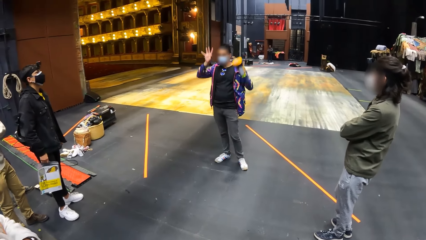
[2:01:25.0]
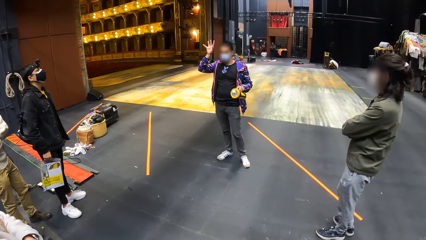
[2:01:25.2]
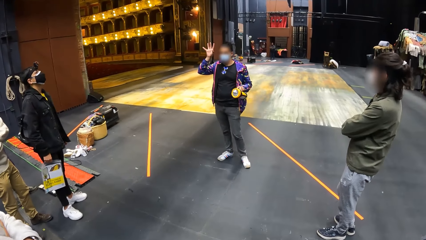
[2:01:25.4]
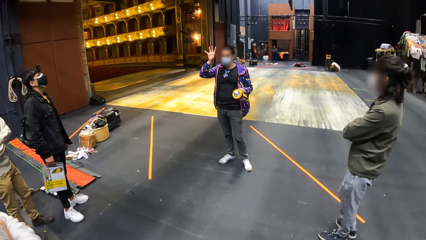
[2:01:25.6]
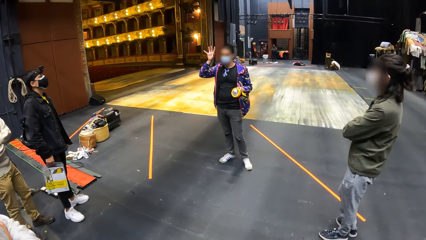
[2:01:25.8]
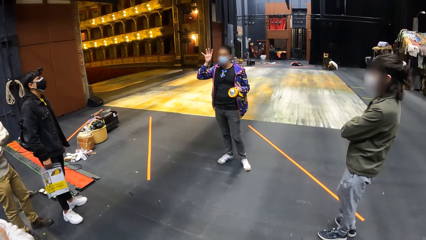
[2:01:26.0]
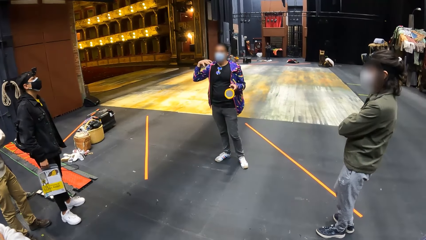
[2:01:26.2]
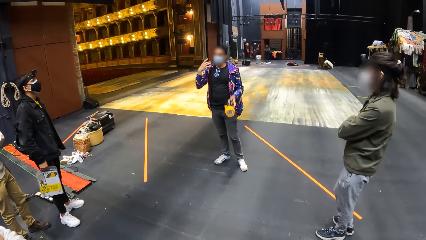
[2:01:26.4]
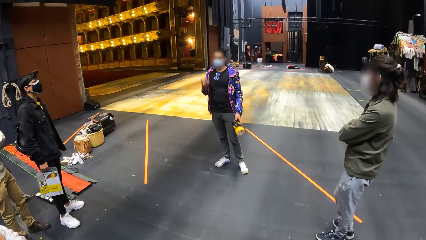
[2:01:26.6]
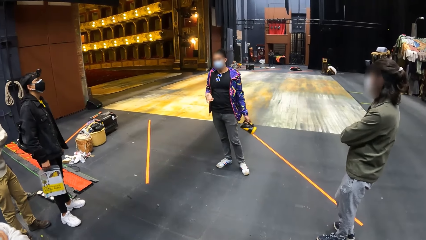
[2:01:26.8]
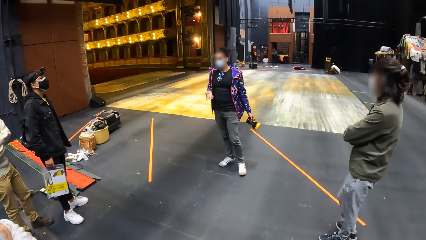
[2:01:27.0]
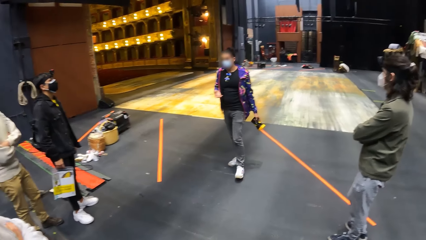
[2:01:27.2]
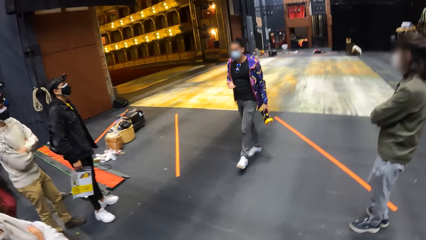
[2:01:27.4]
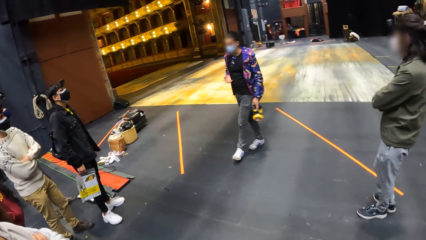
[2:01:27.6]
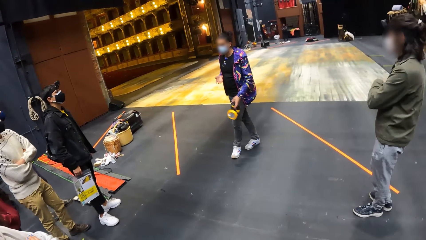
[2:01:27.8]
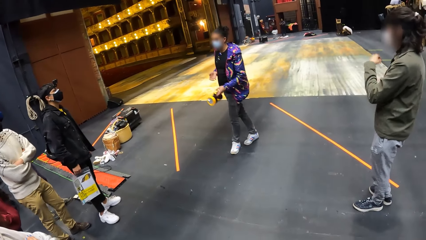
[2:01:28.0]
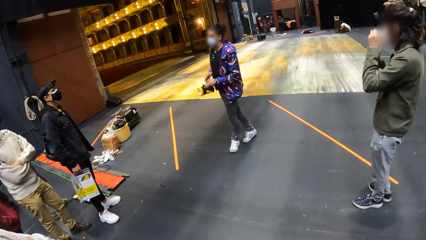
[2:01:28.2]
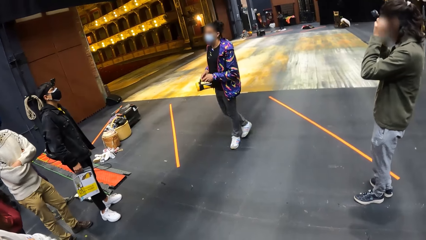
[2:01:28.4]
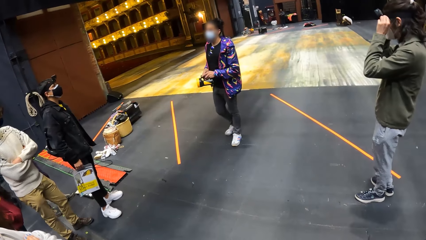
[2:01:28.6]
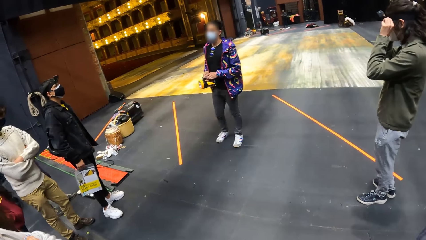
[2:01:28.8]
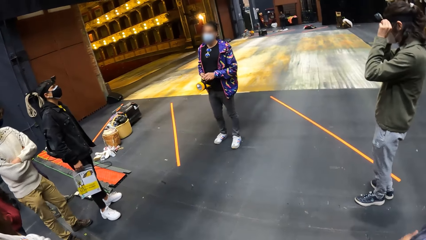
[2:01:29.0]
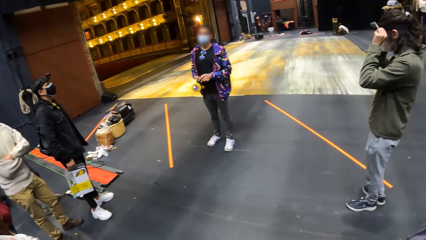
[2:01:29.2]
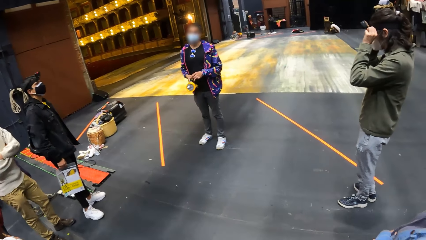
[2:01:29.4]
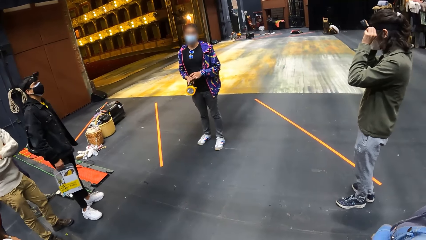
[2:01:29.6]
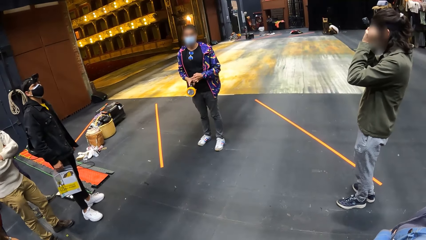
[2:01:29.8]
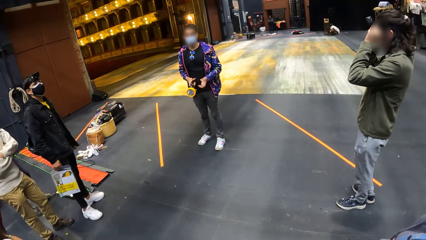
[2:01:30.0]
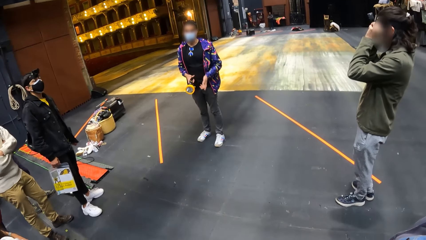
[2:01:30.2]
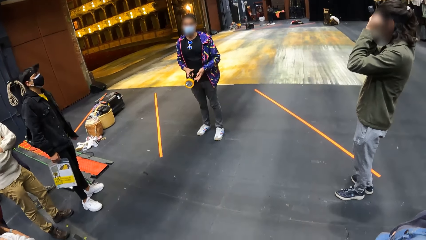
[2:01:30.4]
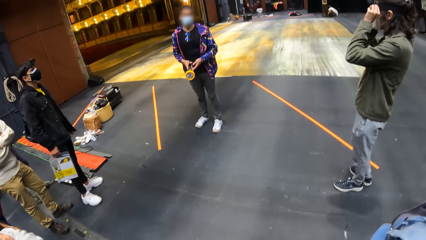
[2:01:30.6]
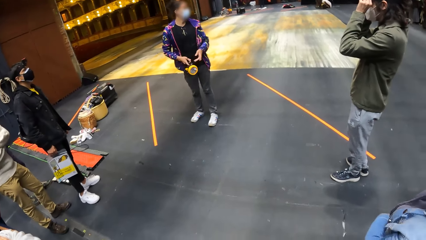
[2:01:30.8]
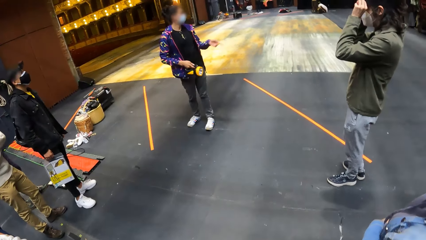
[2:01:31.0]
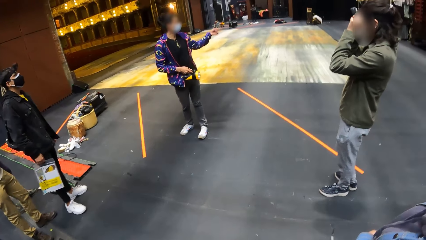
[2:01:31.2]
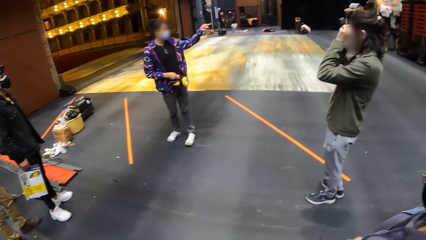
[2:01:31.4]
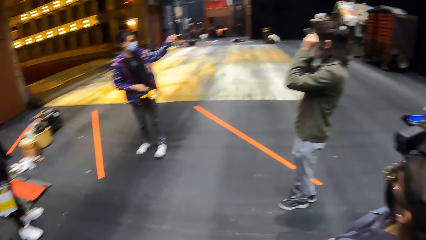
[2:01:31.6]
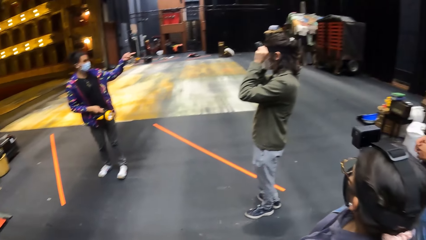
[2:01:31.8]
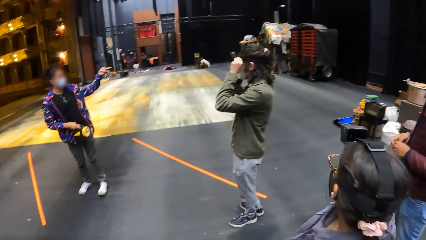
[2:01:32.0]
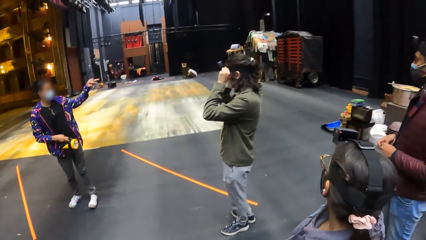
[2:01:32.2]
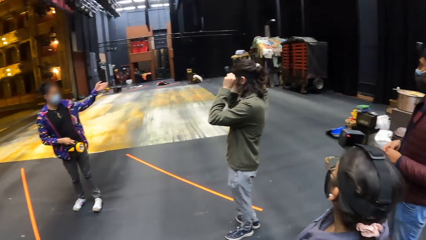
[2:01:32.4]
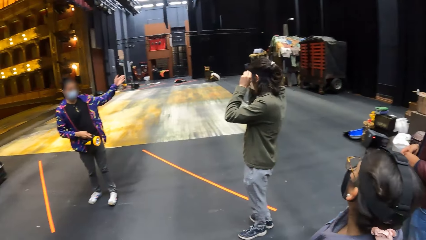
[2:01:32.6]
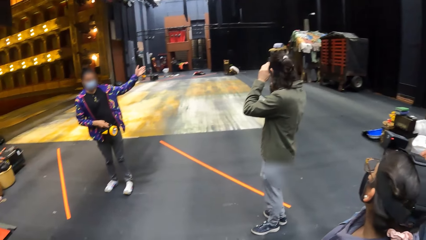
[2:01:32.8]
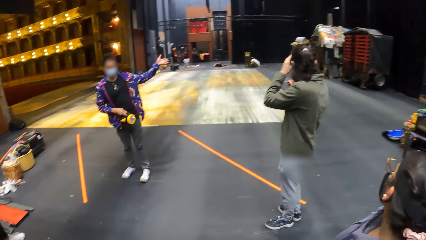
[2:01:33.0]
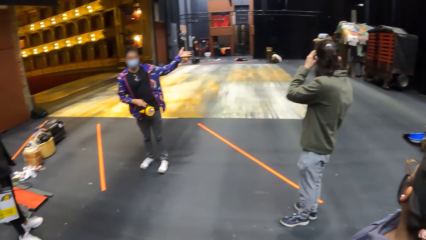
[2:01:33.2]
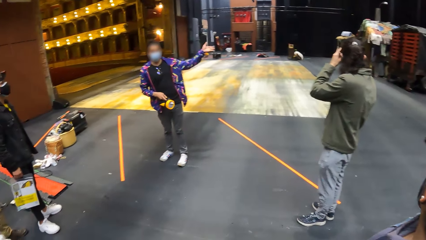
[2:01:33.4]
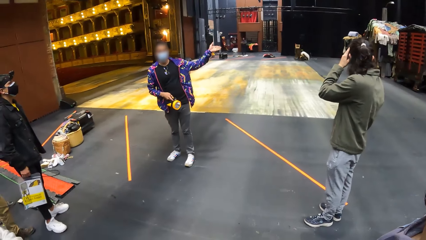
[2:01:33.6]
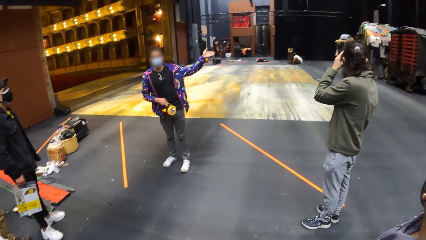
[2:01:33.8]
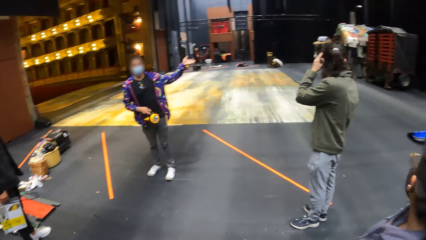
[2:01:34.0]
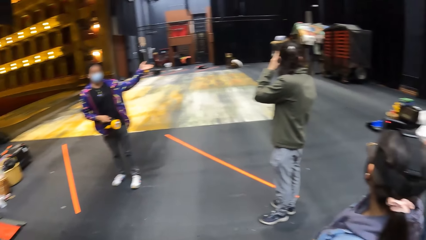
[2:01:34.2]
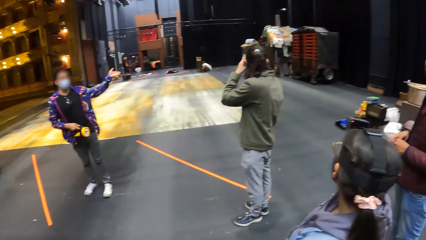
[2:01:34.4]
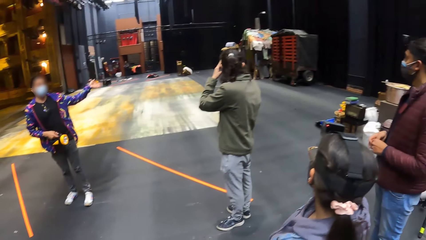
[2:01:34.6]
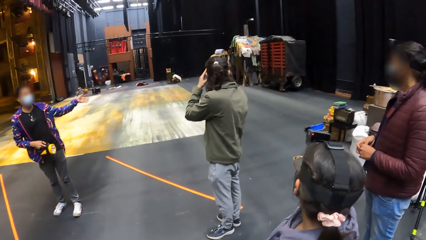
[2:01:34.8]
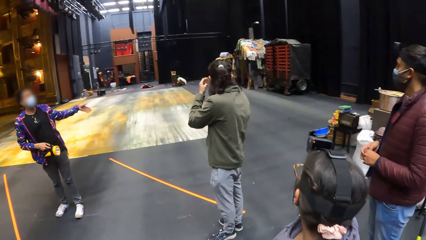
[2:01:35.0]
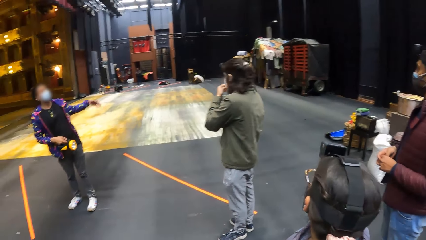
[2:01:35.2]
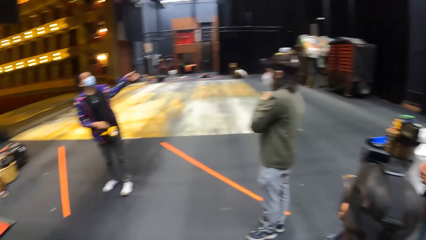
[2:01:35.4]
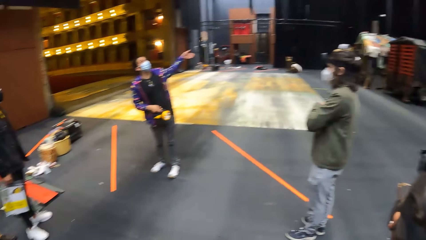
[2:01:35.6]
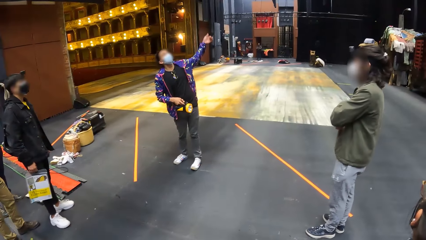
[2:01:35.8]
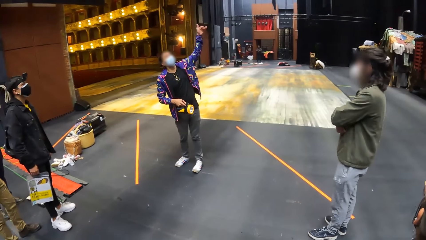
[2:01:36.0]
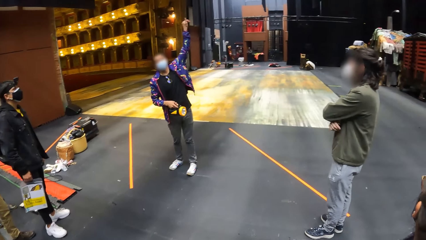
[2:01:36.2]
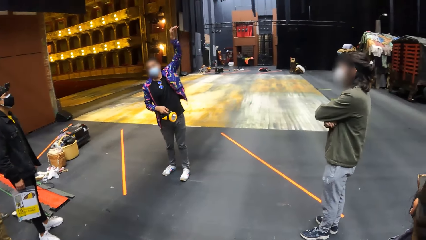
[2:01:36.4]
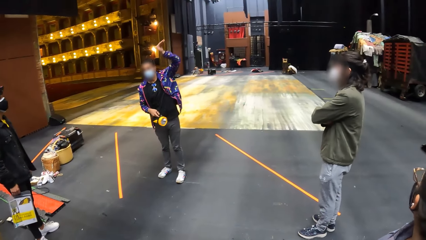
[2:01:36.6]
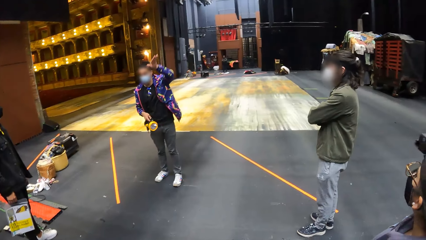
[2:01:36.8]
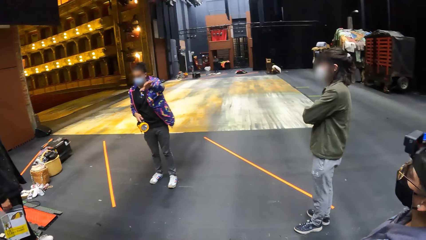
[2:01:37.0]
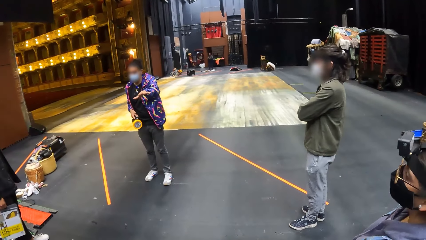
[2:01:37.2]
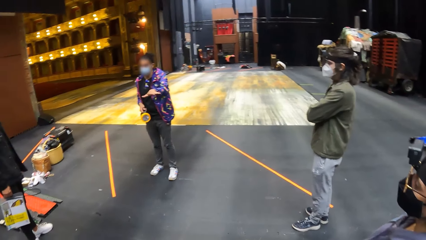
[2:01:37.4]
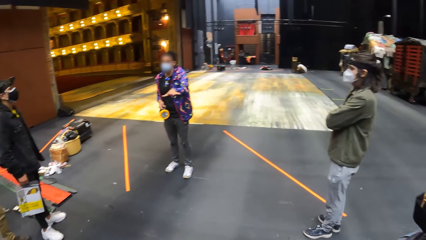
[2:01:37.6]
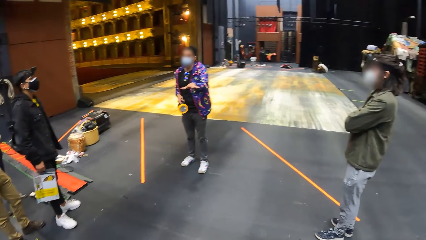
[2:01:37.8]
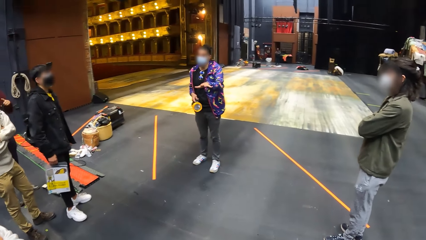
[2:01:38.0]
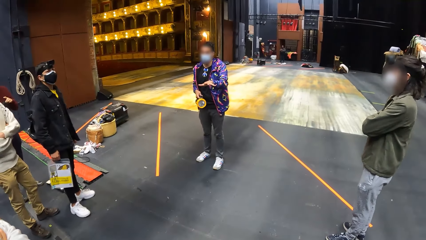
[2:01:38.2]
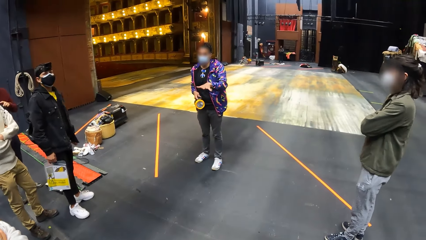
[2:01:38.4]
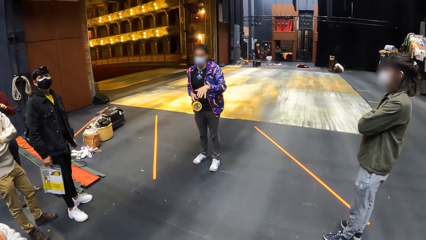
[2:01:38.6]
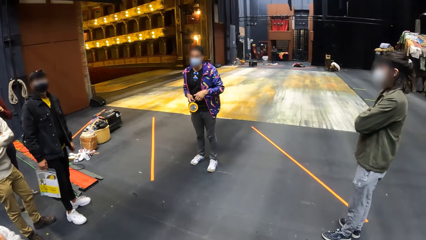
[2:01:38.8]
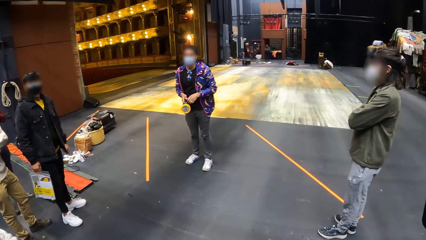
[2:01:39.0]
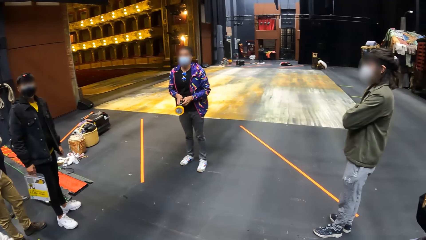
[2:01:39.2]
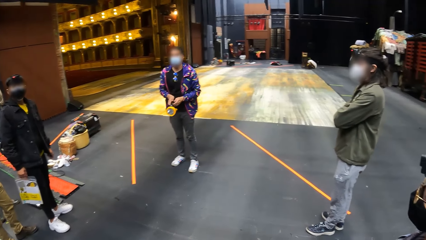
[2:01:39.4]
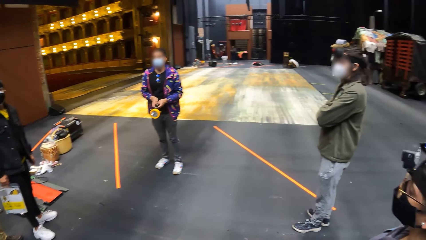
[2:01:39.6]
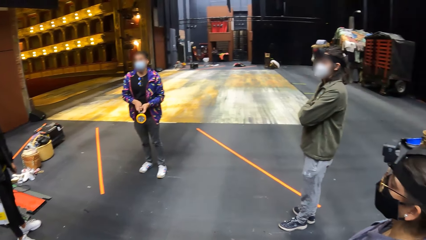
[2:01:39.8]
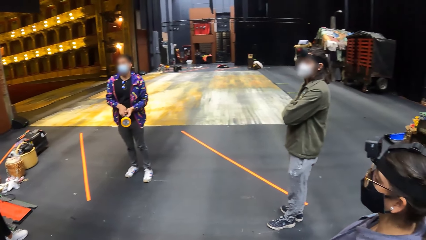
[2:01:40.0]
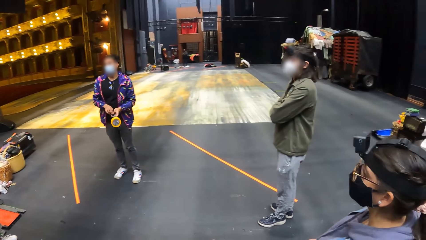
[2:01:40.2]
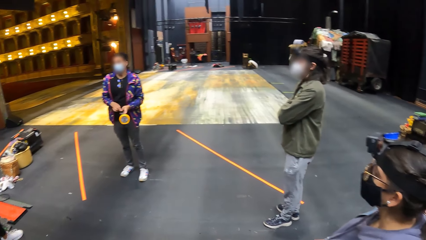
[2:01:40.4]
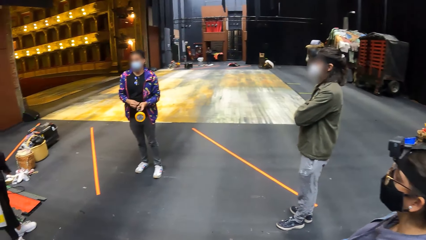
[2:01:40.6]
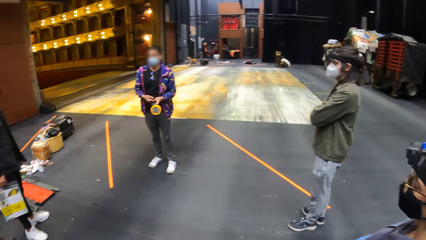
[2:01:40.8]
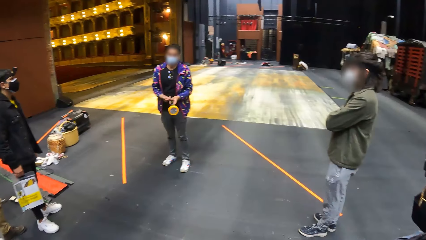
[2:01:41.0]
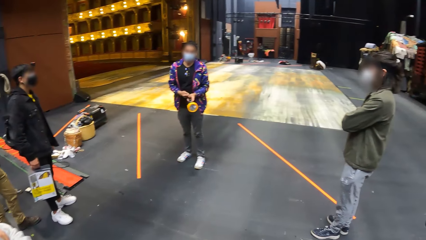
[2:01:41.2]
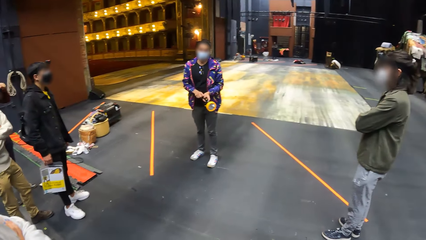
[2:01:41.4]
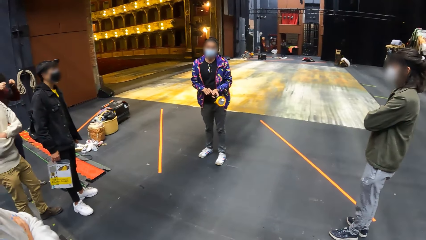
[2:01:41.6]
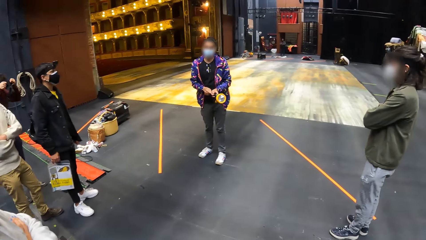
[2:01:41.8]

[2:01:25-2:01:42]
The man passes the torchlight from his left hand to his right hand. The man holds the torchlight with his hands.
